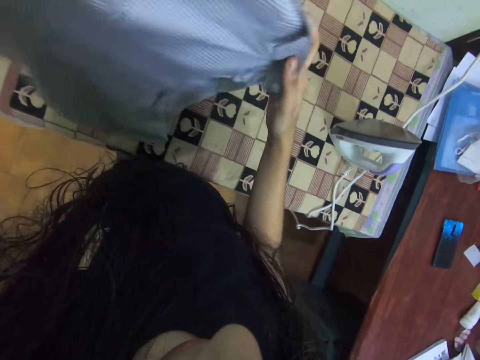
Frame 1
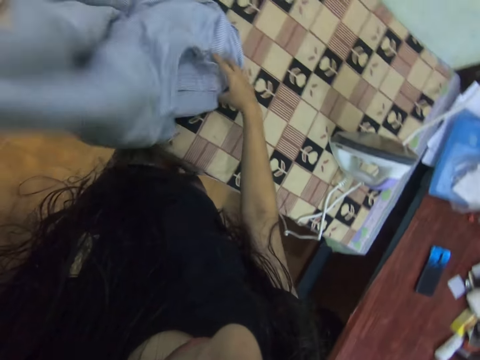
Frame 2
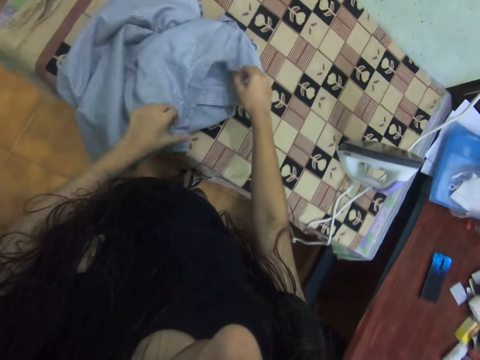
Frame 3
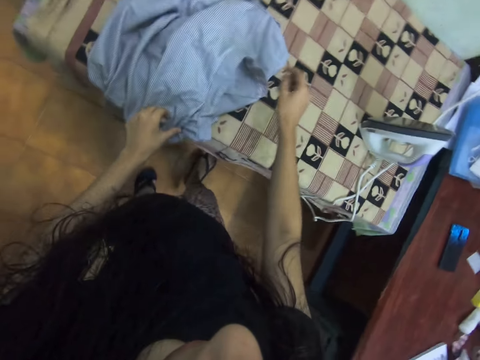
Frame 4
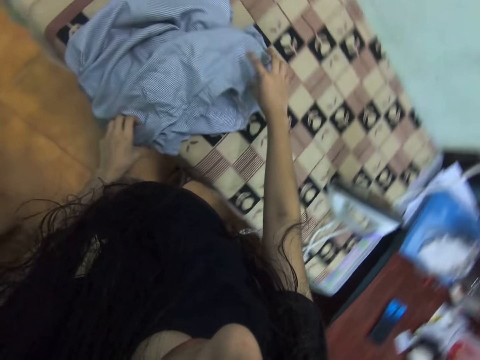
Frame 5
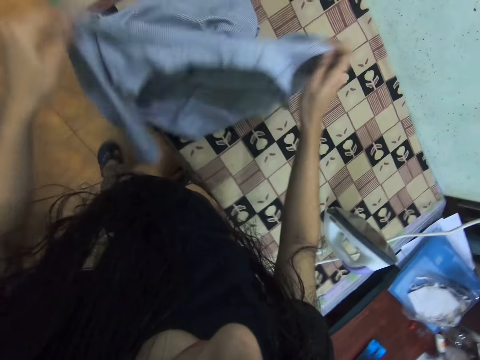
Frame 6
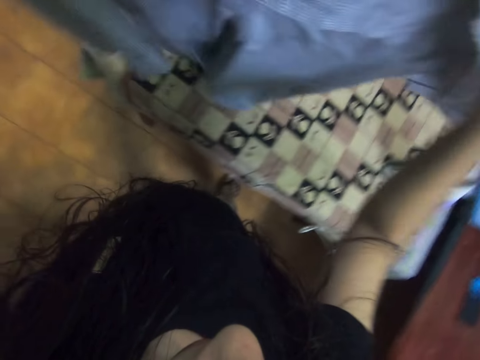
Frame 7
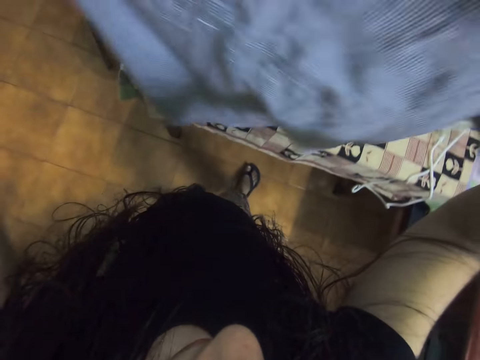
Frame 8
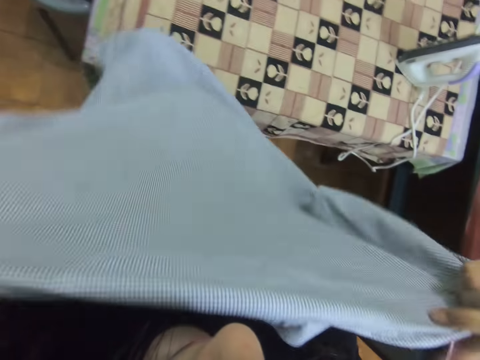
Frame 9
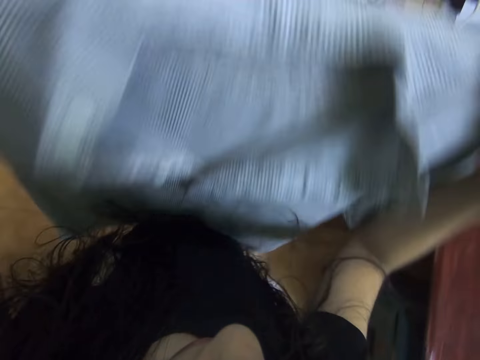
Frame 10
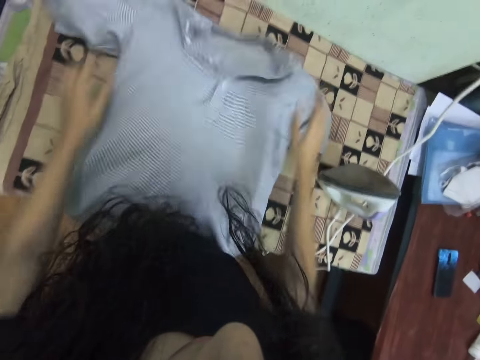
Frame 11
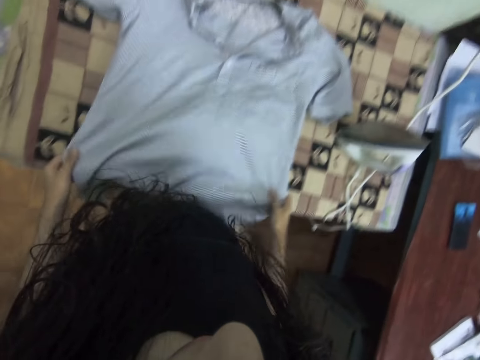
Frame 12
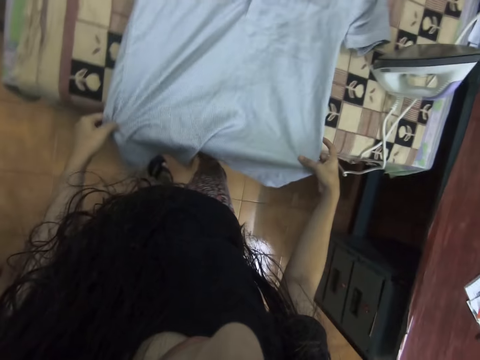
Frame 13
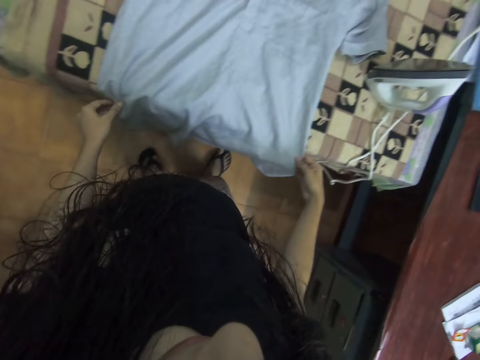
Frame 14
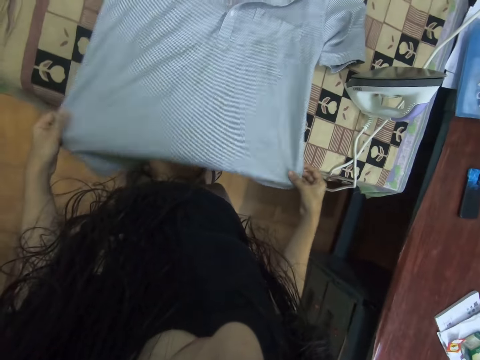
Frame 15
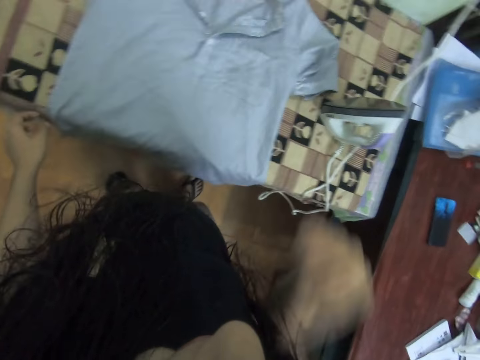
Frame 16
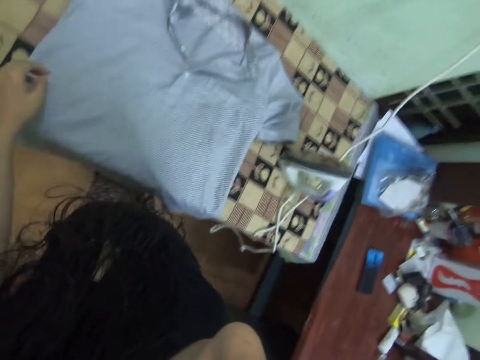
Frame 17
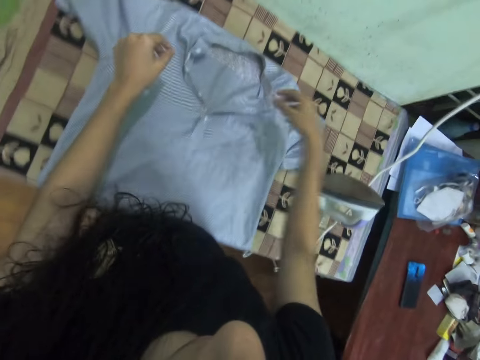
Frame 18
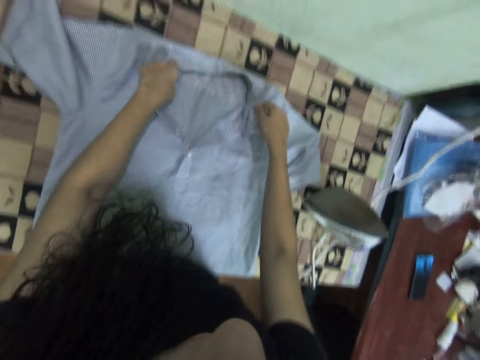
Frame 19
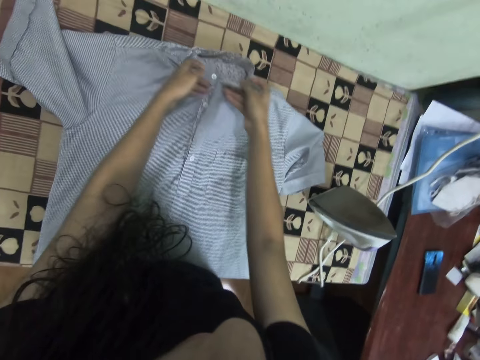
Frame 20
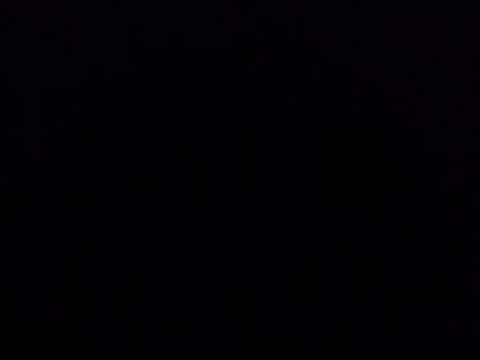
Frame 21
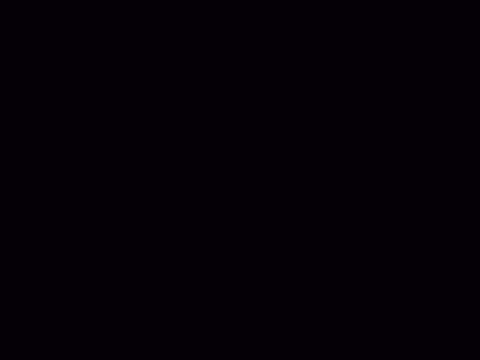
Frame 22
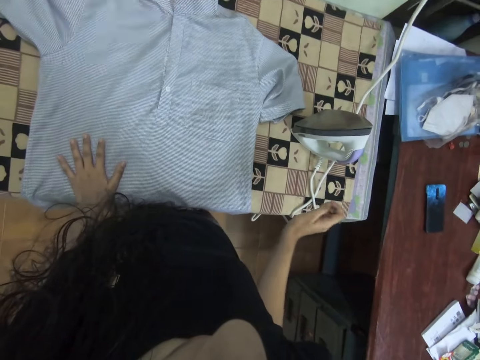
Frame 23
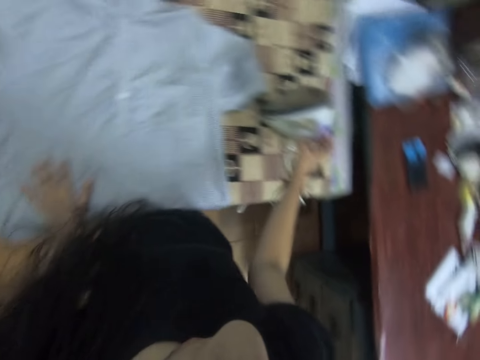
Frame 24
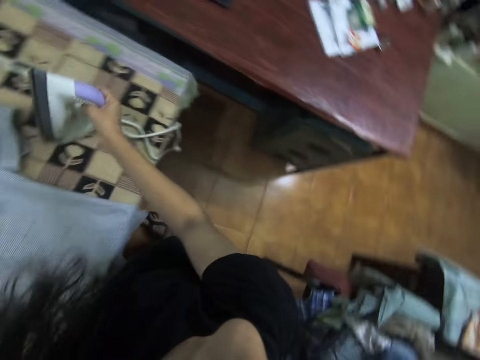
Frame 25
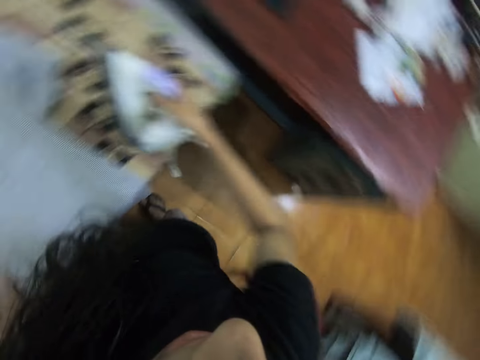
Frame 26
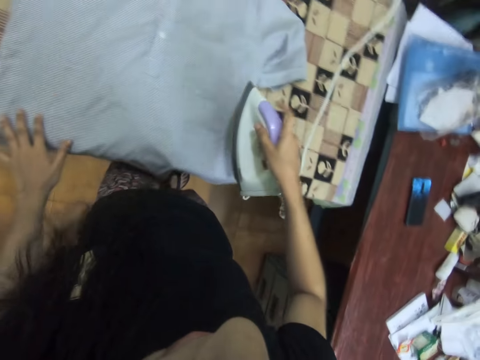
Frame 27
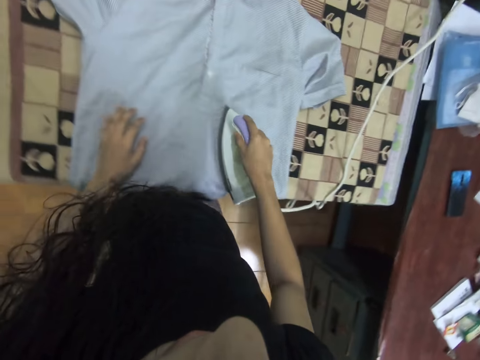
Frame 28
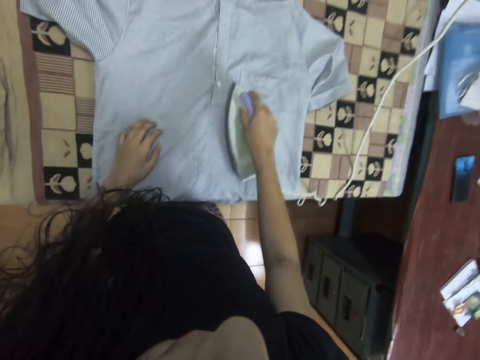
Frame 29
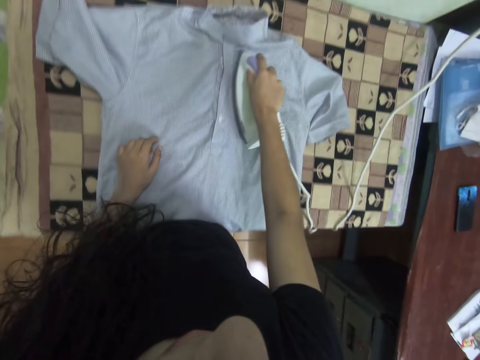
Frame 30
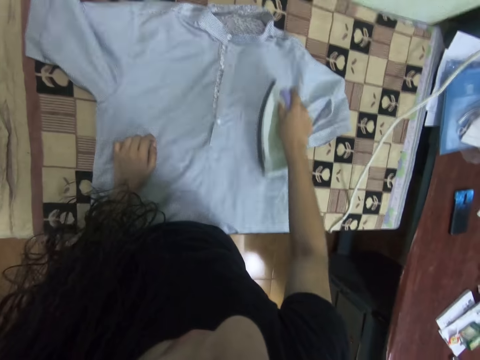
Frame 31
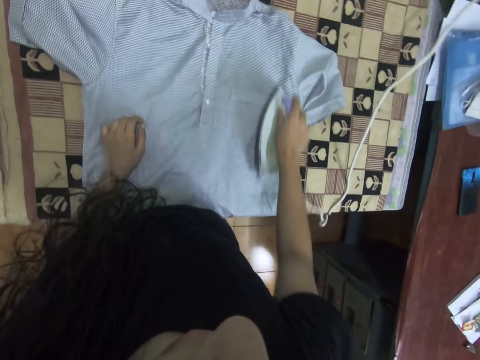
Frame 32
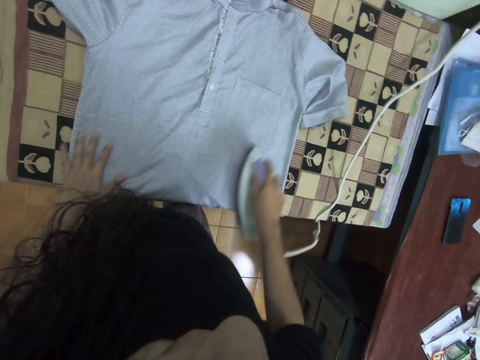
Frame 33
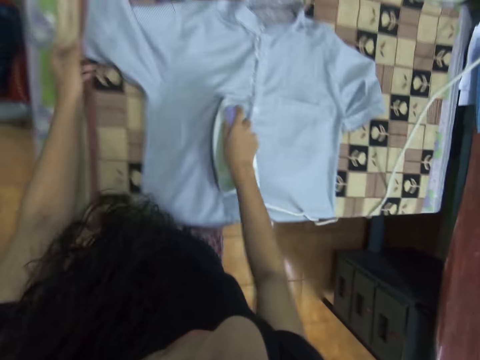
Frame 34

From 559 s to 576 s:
The camera wearer drops the cloth on the table with the left hand. They lift up a shirt from the table with both hands, move the cloth with both hands, put the shirt on the table with both hands and straighten the shirt with both hands. They raise up the right hand. They straighten the shirt, move the cloth with both hands, take the iron from the table with the right hand and iron the shirt with the iron on the right hand.

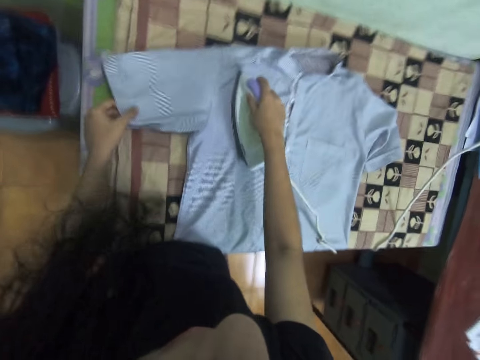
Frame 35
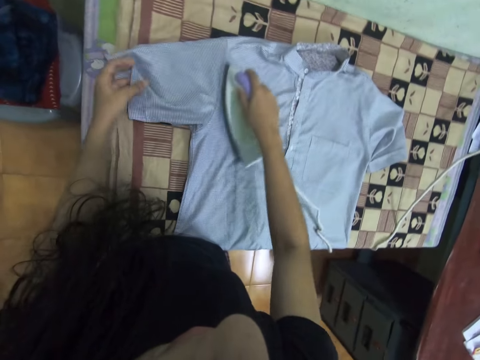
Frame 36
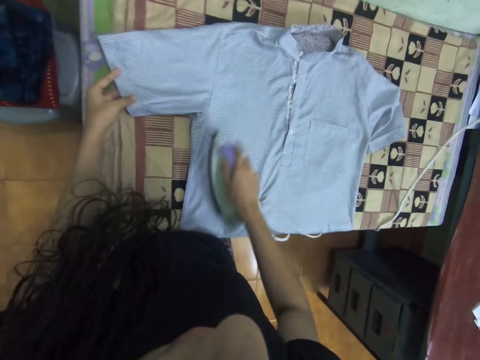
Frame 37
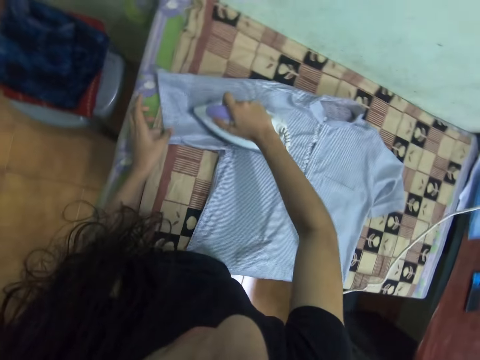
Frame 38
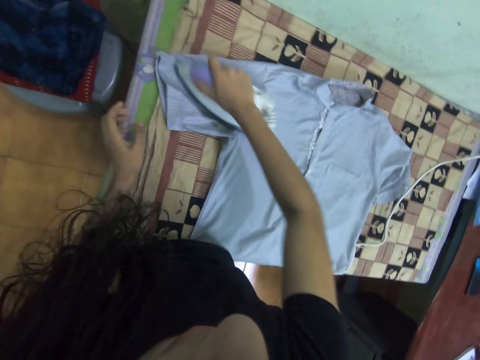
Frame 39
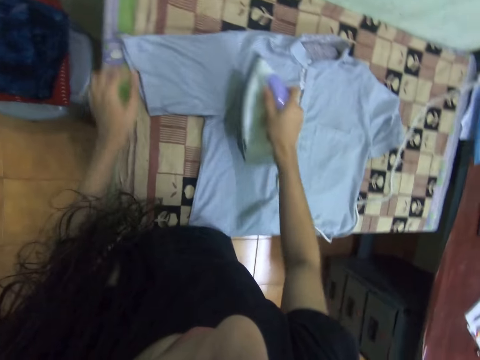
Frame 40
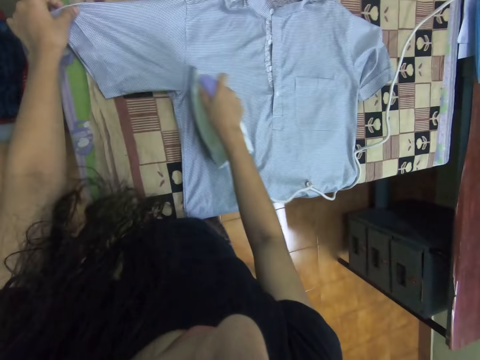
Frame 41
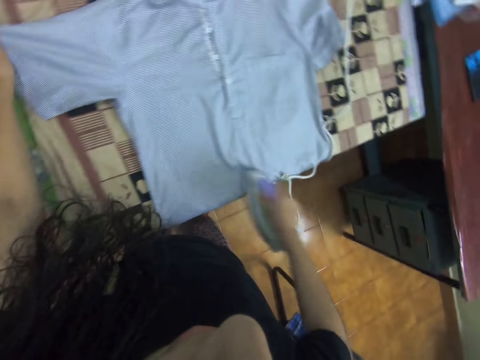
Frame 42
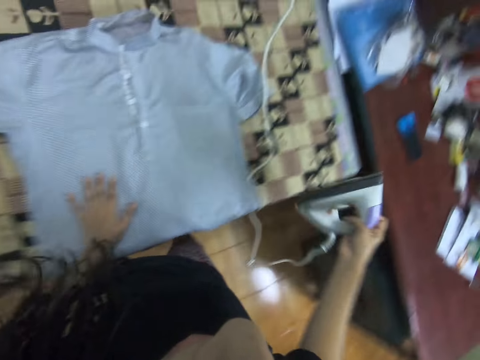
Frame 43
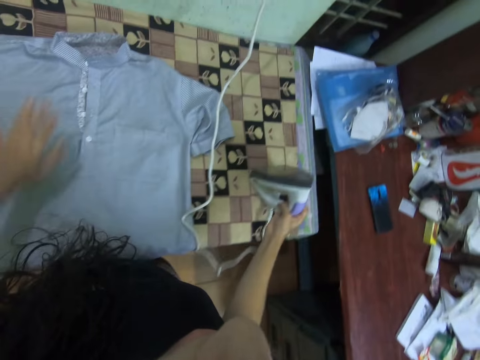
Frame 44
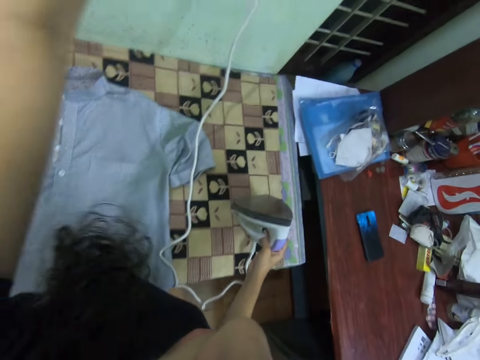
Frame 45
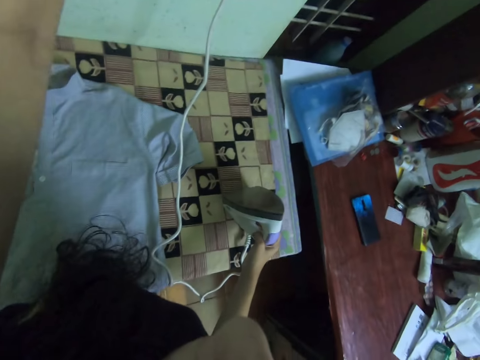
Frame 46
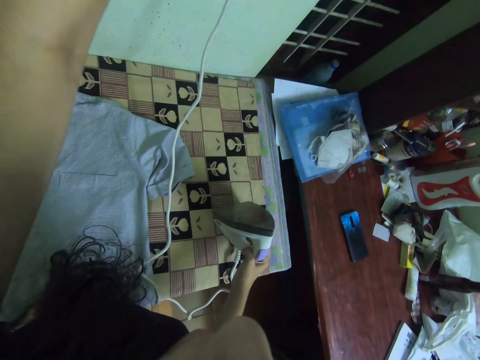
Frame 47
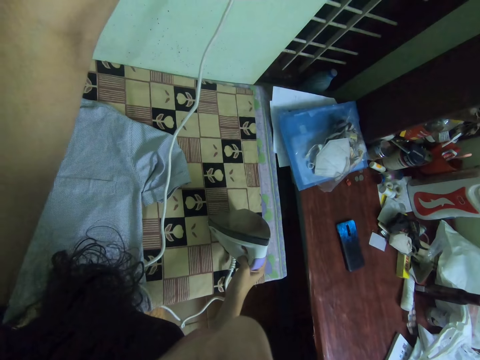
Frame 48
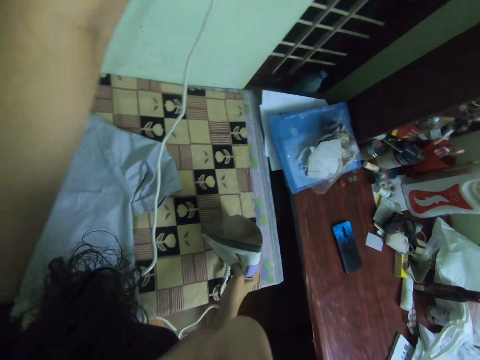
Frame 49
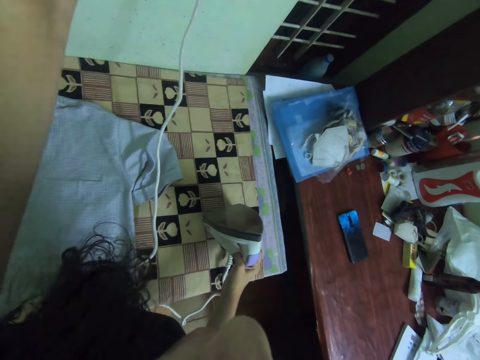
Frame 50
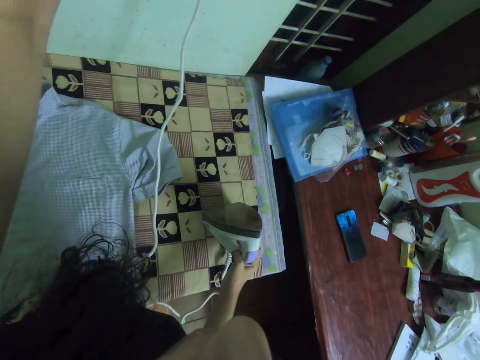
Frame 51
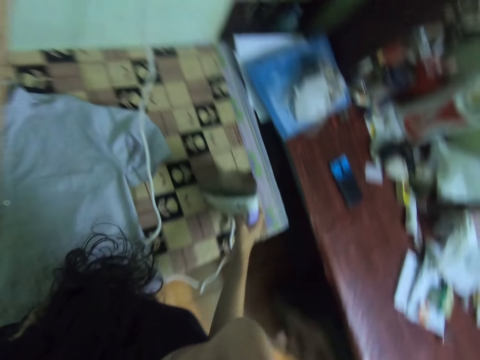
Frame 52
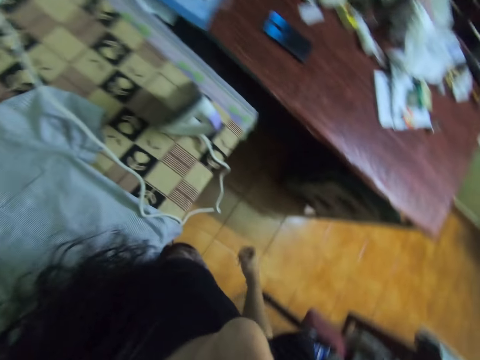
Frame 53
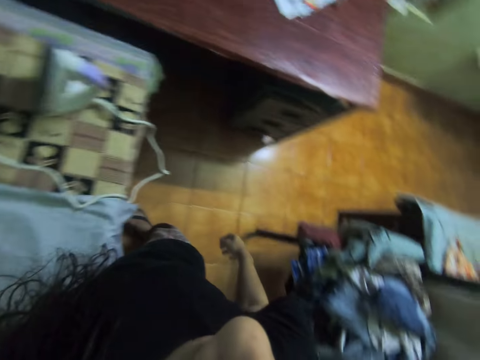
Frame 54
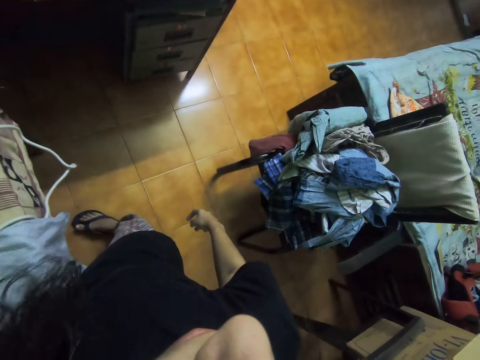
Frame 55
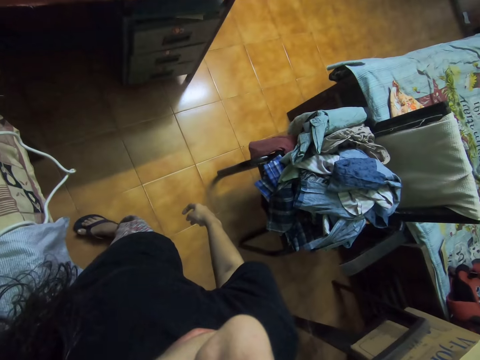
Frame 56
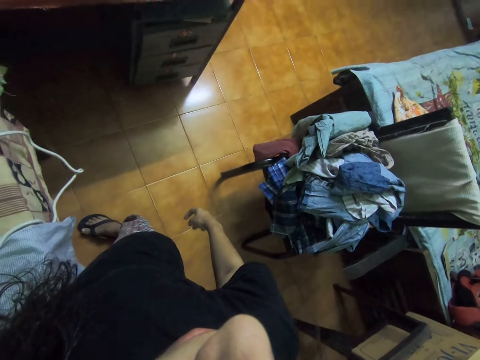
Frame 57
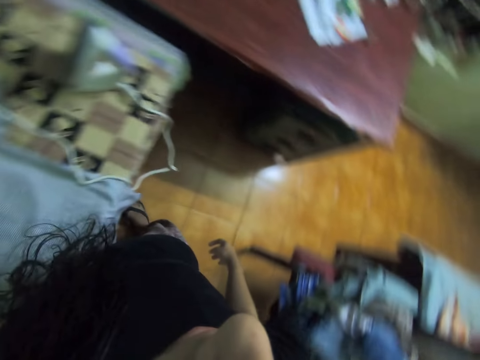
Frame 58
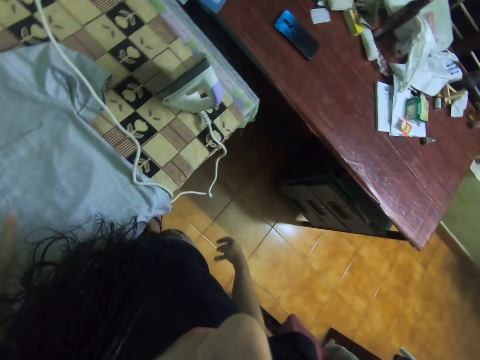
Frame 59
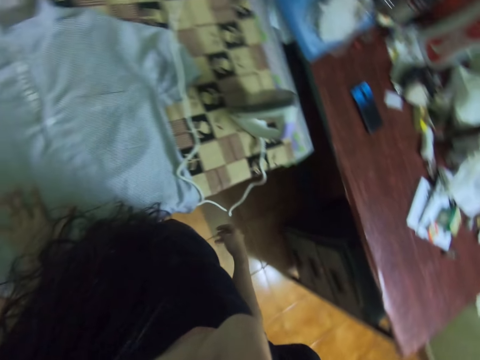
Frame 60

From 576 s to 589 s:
The camera wearer moves the cloth with the left hand. They iron the cloth with an iron. They put the iron on the table. They raise up a hand. They put off the lights with the left hand. They release the iron on the table with the right hand and look around.
